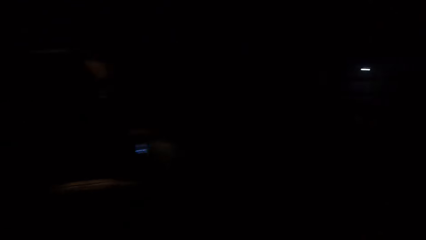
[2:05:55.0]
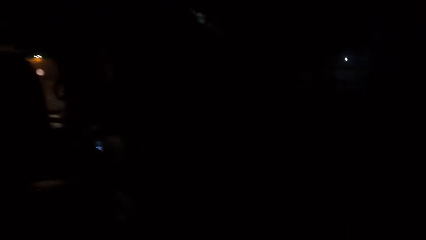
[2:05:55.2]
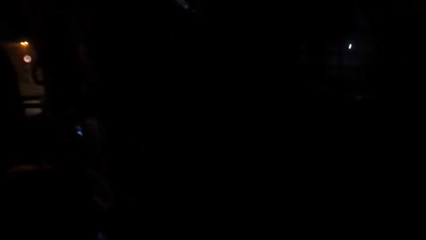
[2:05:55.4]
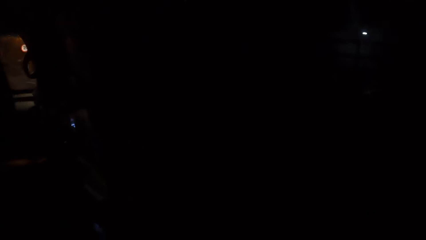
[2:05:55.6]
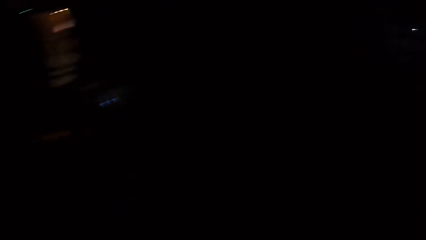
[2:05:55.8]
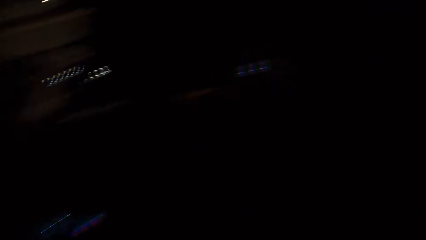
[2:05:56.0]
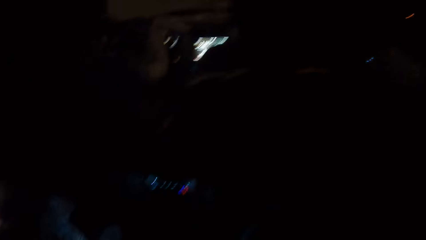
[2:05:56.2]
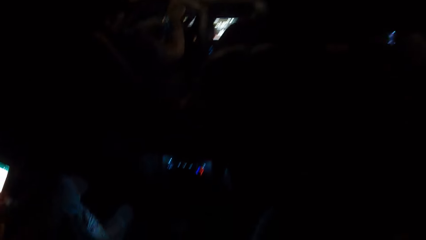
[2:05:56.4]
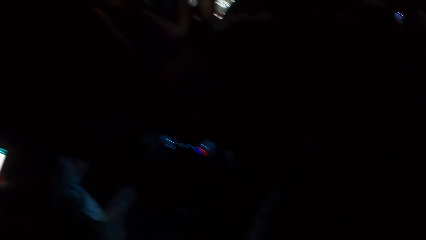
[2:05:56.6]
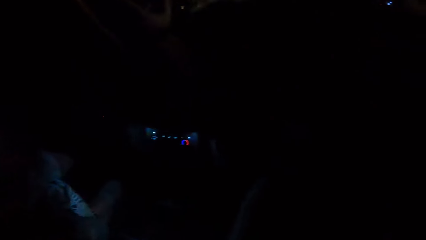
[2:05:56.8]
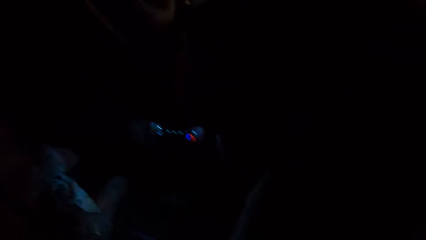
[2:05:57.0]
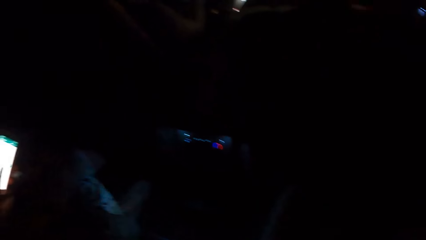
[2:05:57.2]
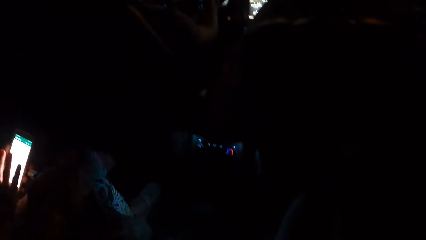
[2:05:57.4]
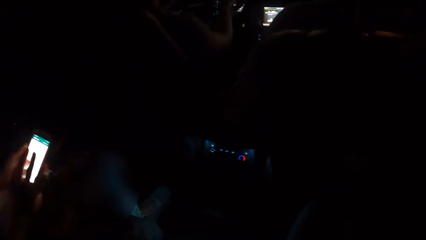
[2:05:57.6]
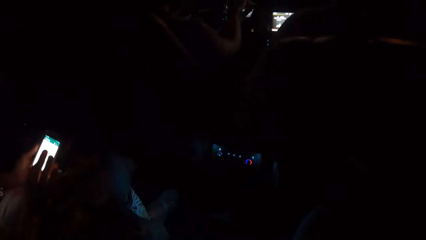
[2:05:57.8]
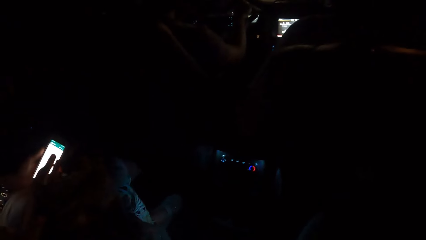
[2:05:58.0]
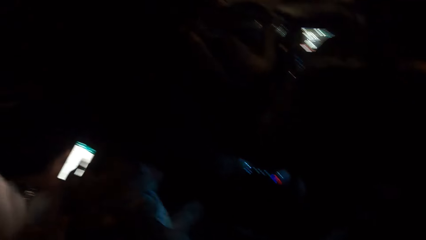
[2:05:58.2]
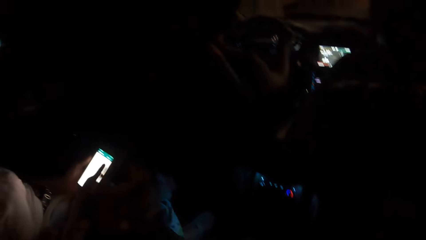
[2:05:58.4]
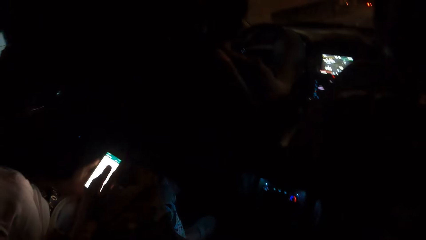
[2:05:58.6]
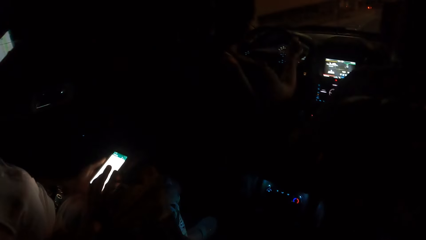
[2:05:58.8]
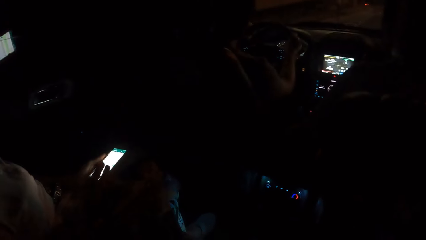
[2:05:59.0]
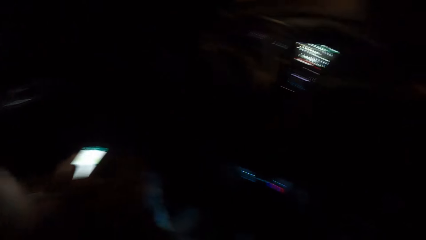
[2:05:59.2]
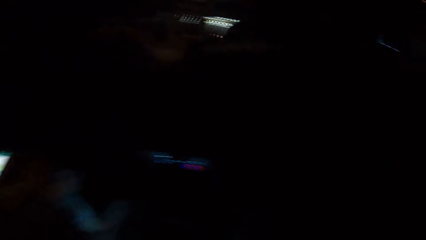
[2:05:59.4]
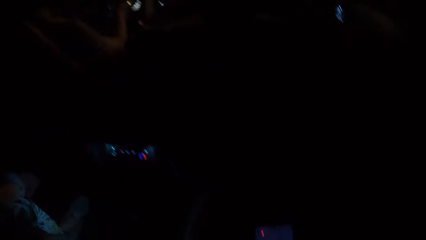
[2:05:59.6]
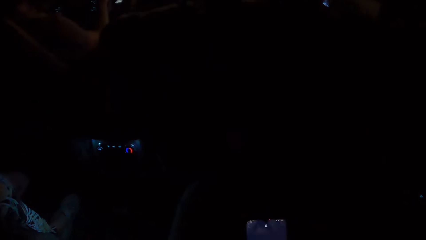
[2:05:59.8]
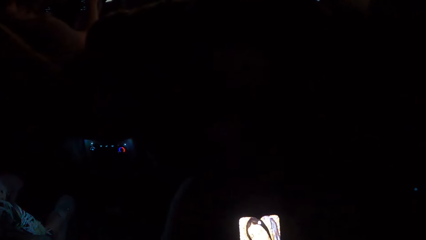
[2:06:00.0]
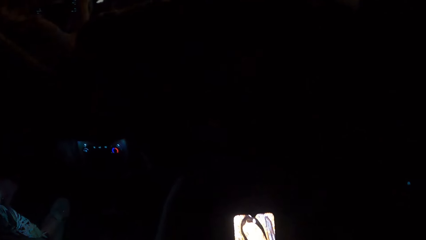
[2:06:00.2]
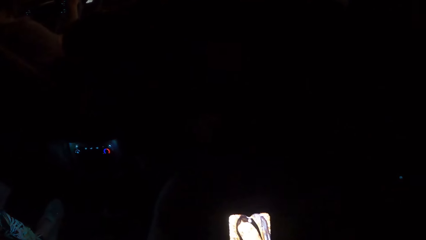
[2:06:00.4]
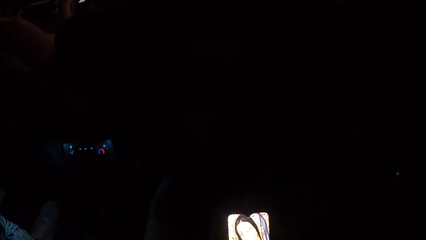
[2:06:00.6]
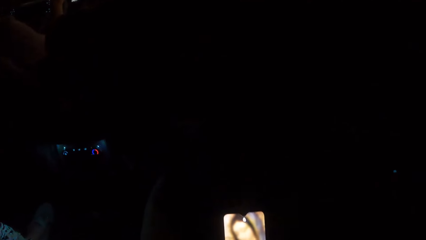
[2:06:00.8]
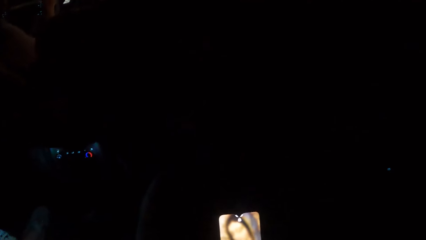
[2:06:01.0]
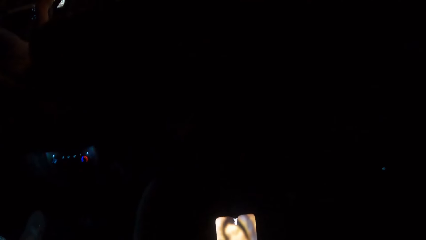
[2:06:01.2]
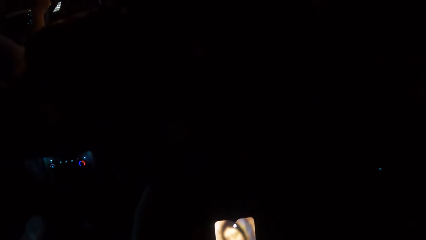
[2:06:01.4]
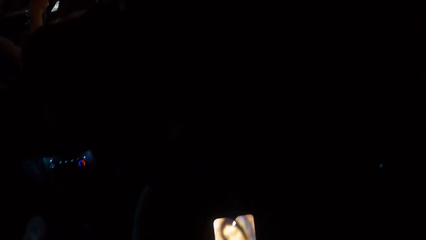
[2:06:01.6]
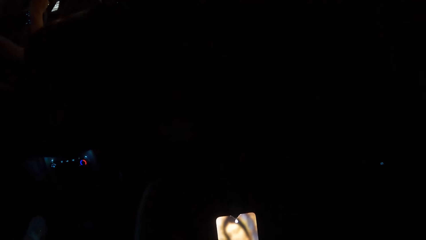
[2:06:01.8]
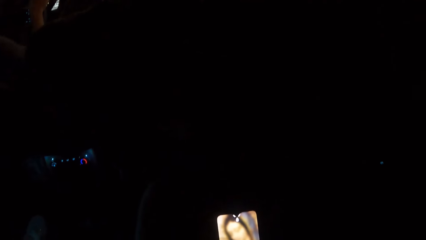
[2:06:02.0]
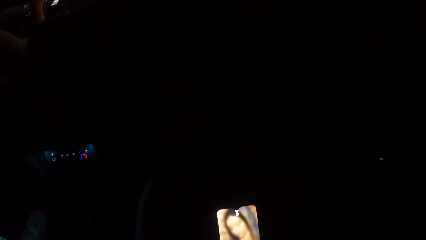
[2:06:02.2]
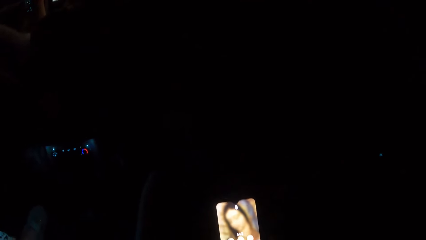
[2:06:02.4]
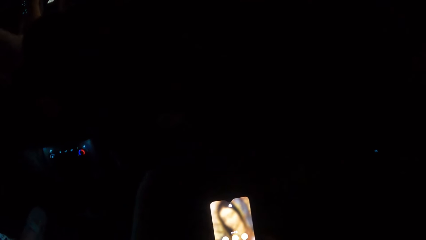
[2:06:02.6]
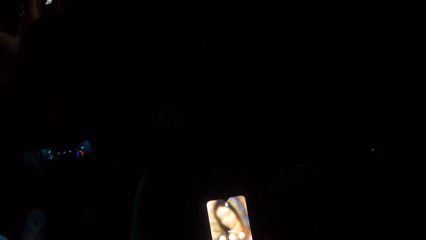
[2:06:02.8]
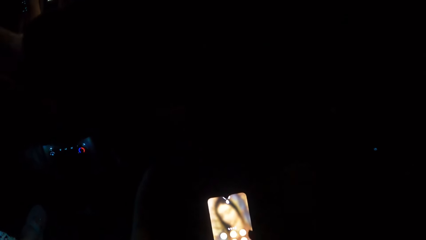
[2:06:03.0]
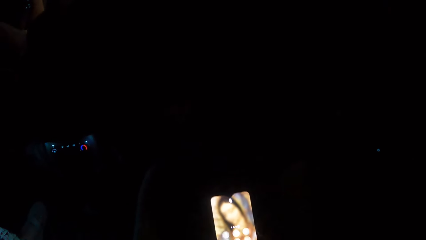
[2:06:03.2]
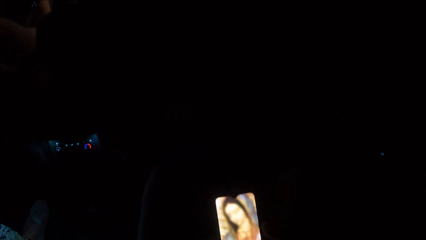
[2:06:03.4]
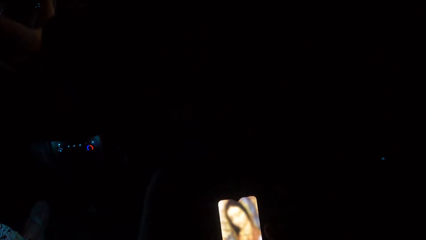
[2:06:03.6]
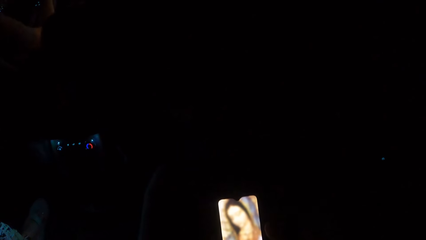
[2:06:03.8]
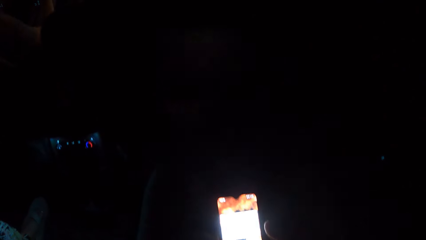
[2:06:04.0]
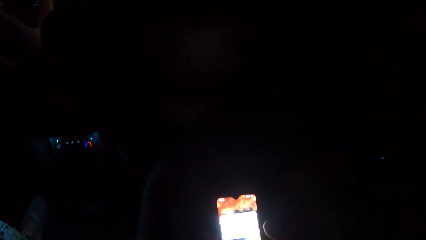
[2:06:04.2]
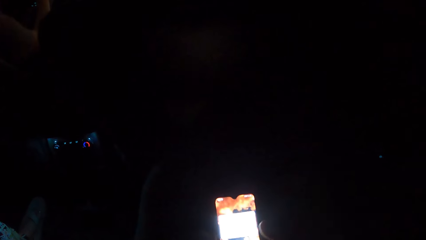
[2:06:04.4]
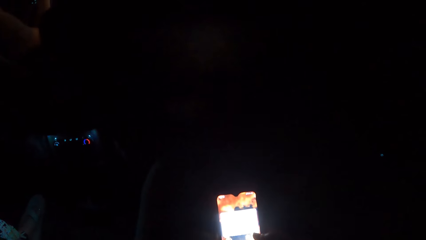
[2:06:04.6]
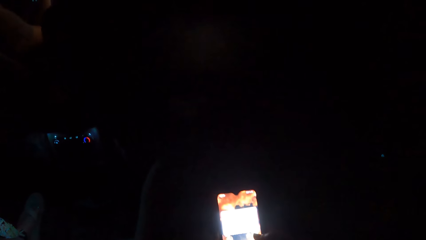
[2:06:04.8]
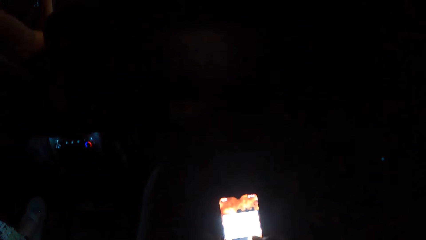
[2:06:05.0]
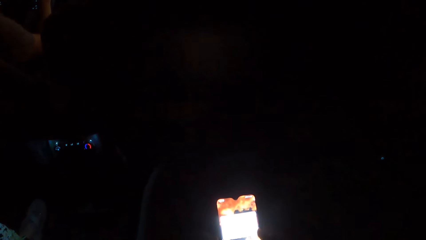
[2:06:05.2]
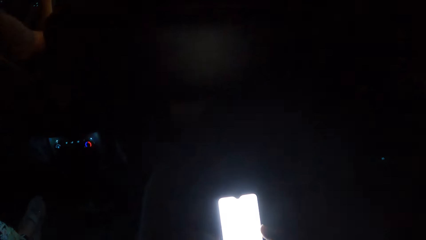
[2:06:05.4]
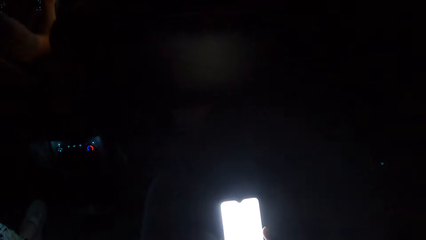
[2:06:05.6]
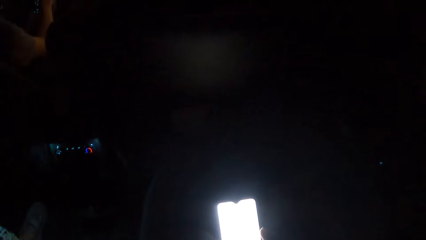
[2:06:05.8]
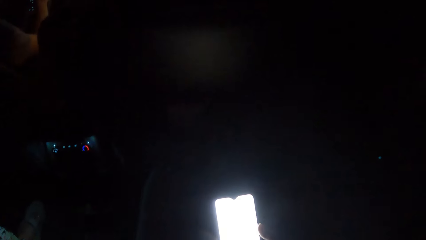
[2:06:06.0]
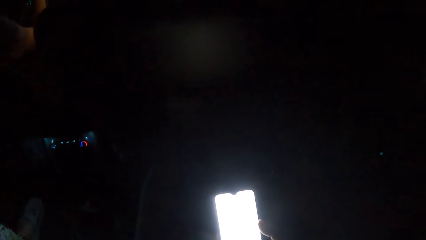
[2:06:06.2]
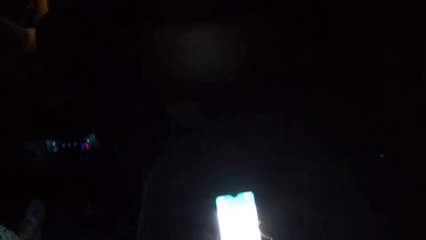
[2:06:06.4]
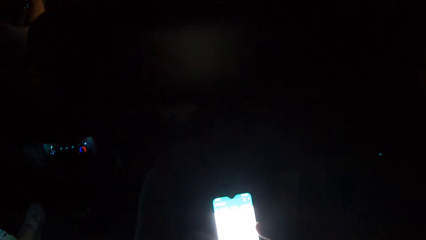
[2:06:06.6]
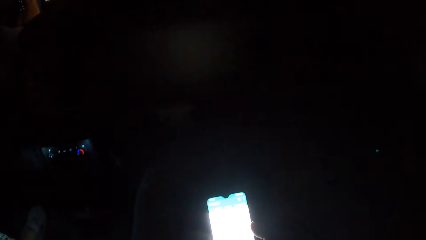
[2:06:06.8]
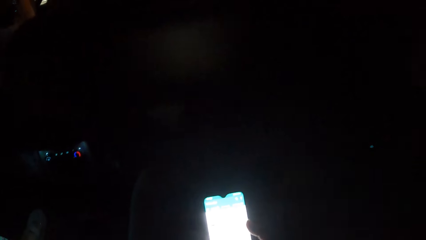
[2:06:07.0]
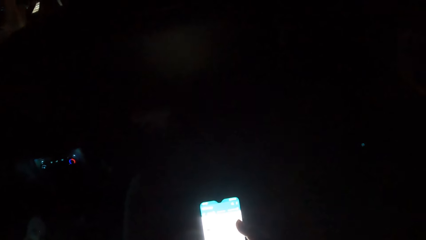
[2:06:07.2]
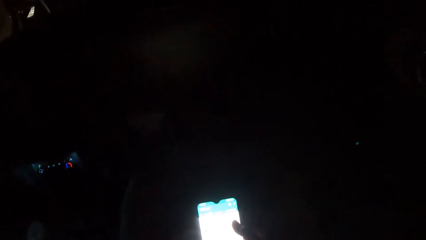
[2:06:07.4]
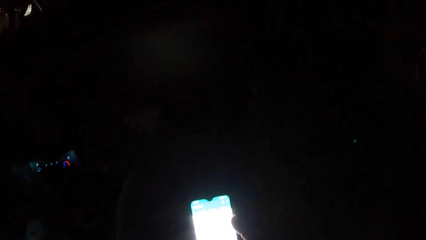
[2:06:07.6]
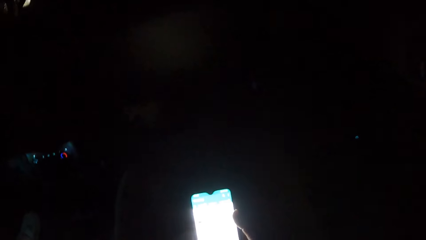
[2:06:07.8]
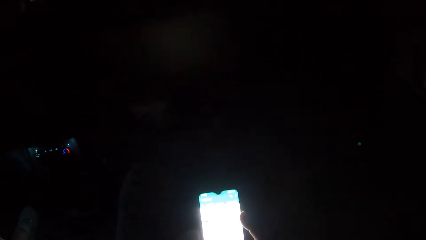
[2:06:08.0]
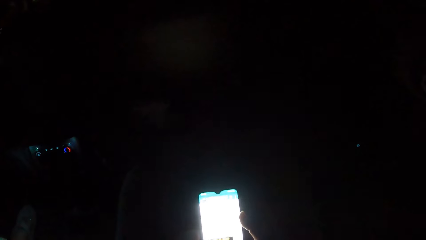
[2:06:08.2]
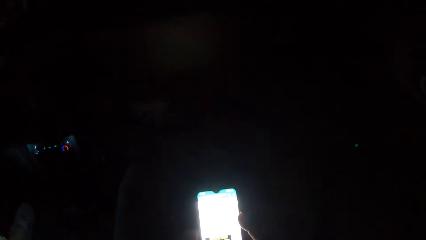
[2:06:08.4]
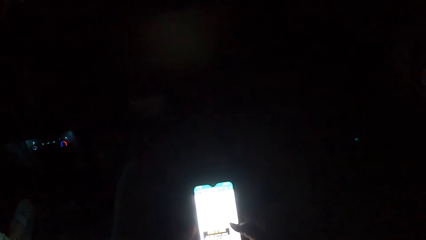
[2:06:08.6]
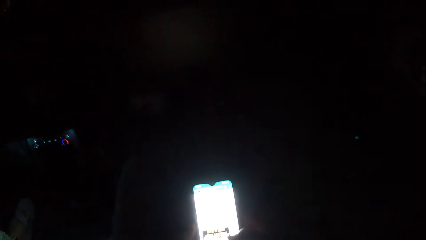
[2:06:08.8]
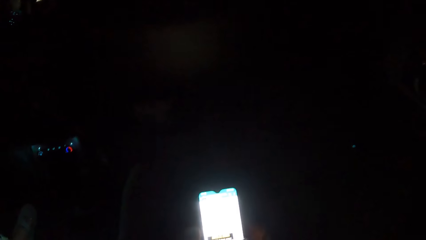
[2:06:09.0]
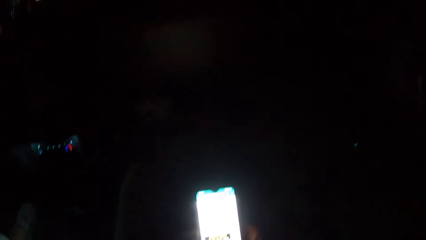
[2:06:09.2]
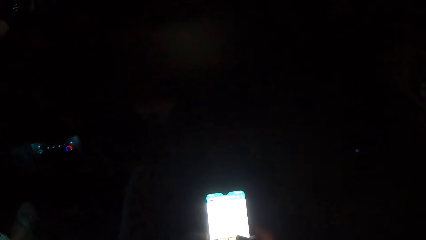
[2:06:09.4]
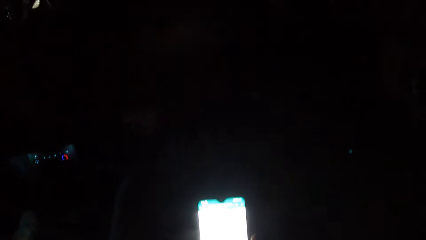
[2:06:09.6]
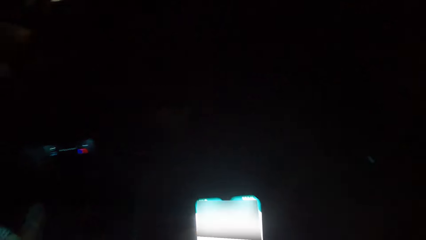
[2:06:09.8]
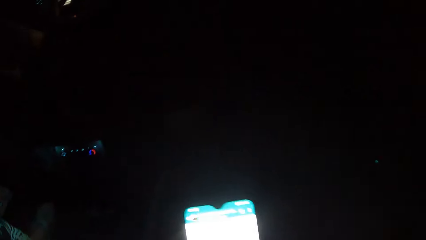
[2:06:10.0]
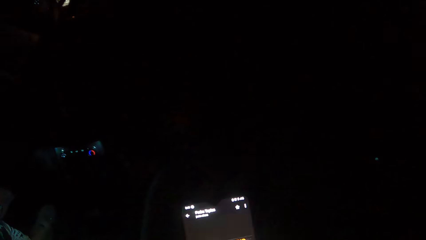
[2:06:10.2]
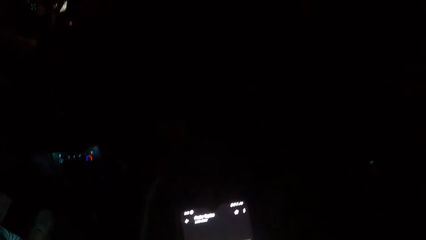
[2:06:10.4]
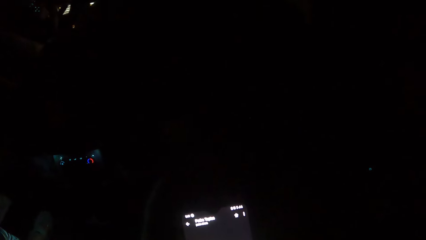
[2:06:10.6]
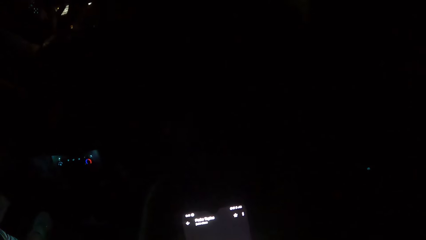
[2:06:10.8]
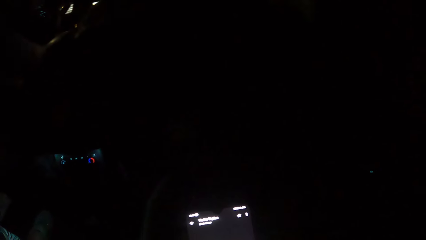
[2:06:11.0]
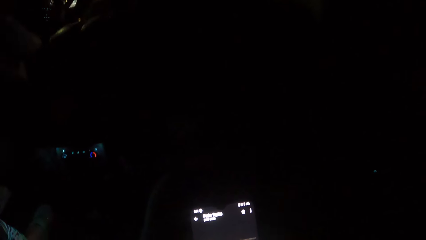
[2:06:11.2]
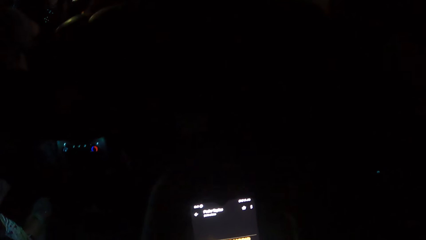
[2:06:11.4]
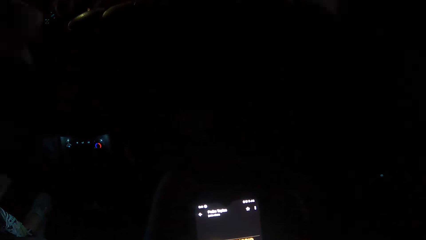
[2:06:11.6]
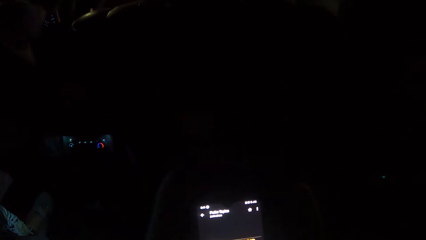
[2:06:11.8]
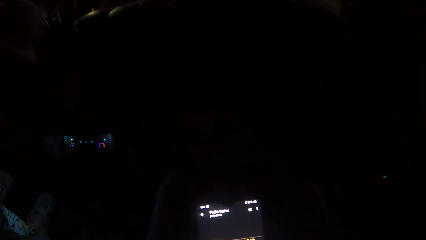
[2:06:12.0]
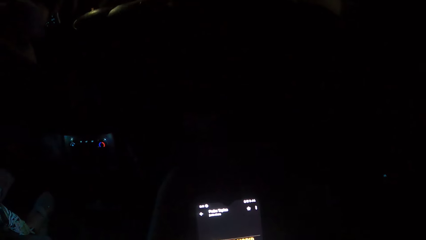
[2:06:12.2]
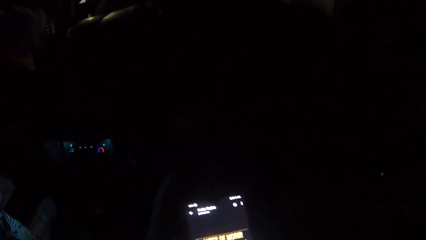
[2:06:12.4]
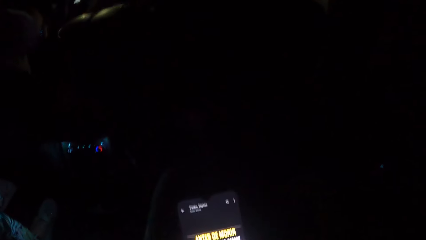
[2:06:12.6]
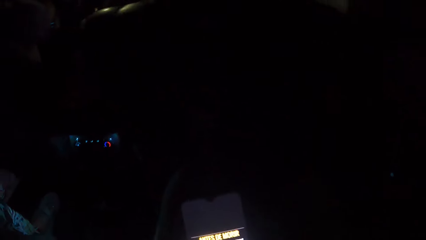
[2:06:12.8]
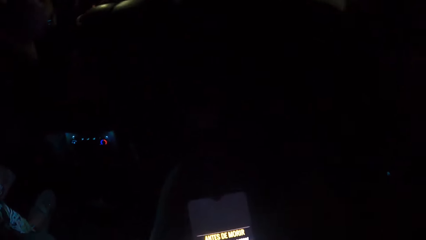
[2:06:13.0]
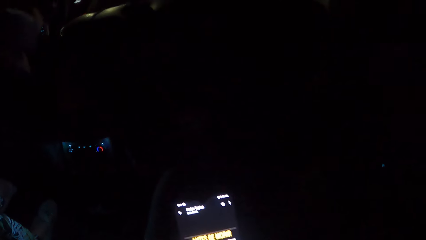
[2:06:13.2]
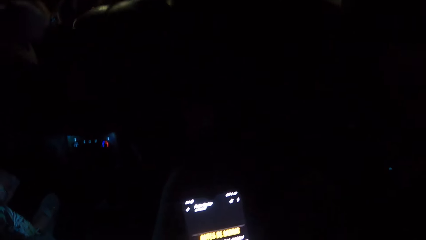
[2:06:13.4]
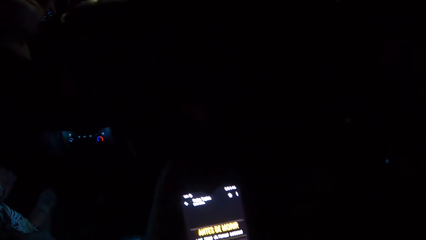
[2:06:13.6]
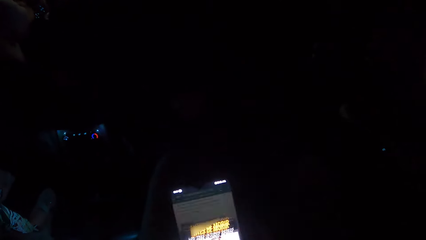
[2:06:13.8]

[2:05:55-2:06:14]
The camera wearer stares at a lady. They use a mobile phone. They tap the phone. They tap the phone repeatedly.
